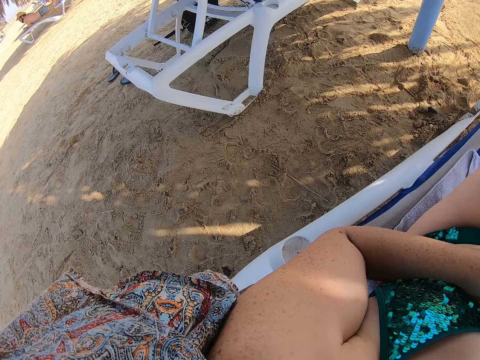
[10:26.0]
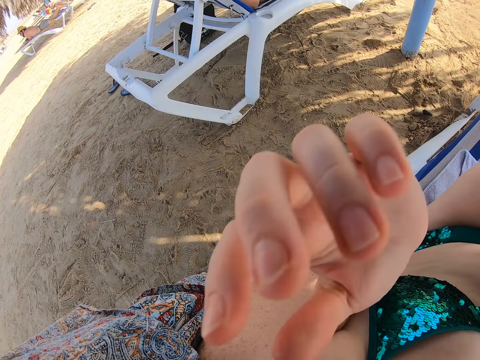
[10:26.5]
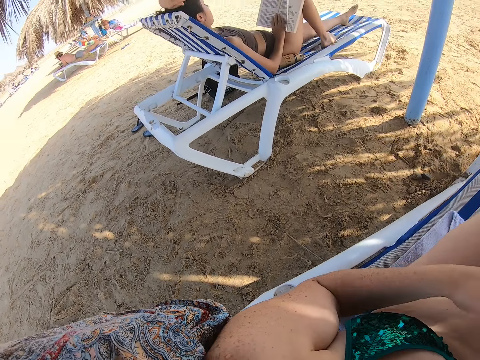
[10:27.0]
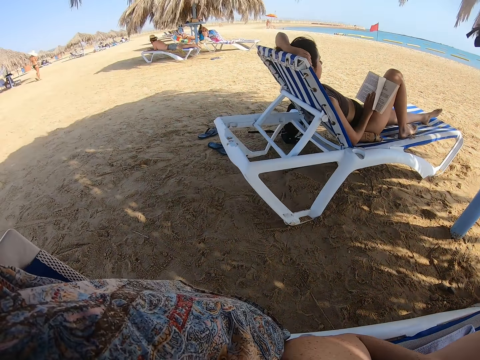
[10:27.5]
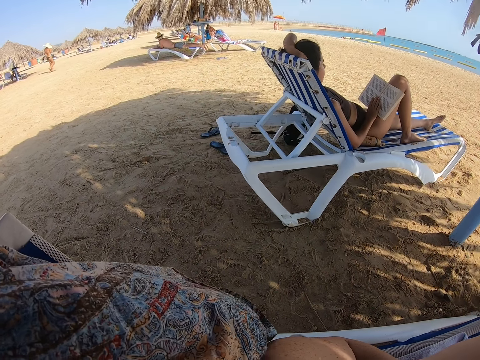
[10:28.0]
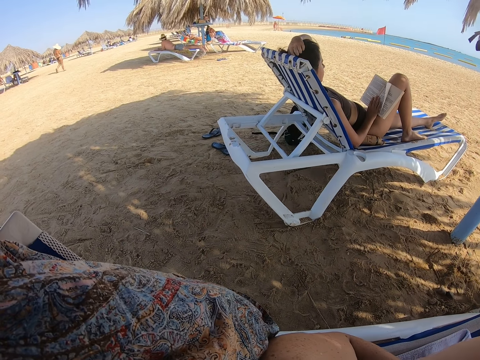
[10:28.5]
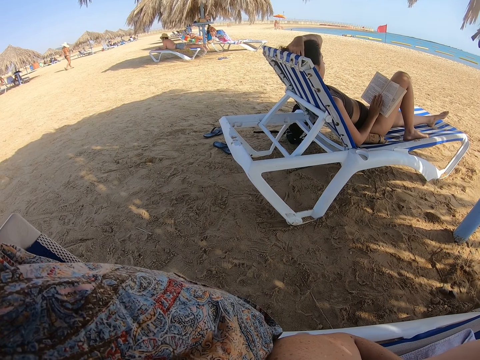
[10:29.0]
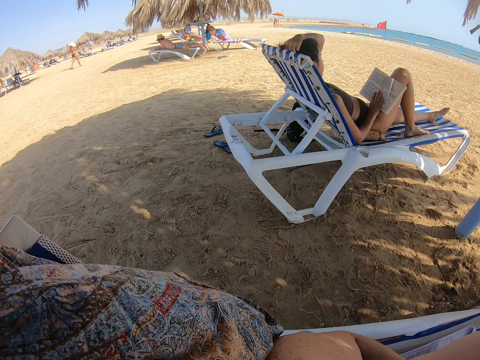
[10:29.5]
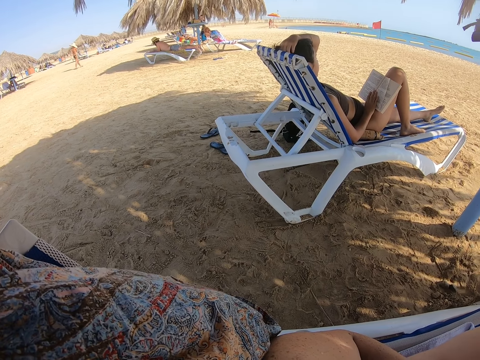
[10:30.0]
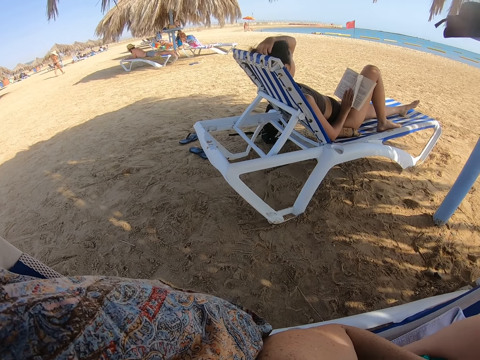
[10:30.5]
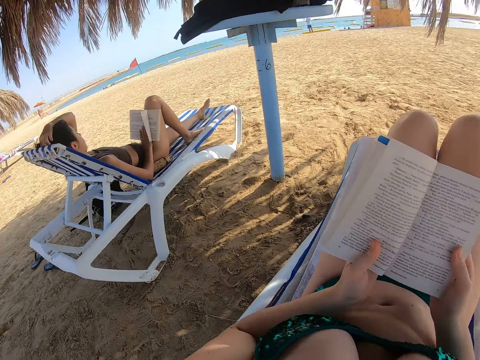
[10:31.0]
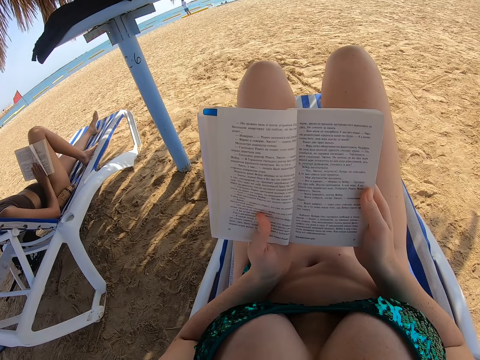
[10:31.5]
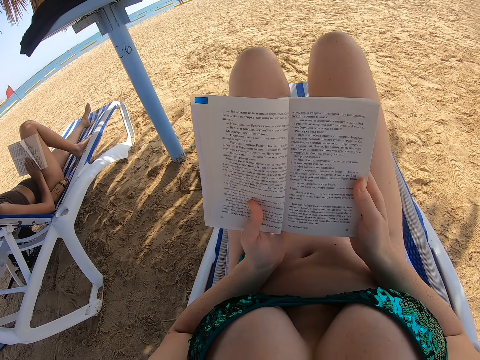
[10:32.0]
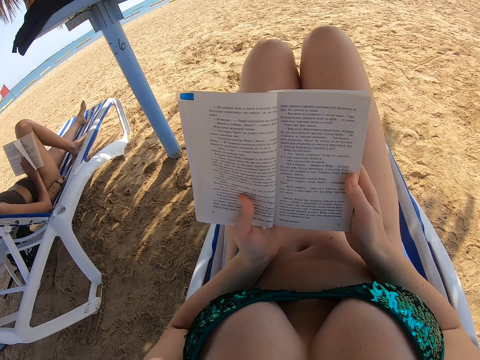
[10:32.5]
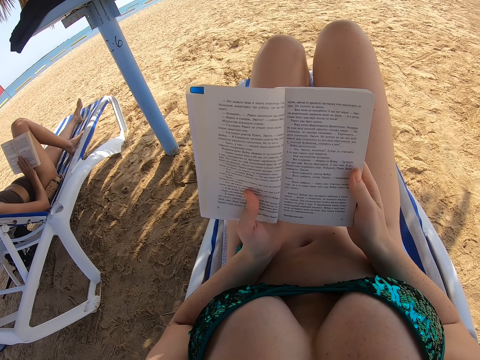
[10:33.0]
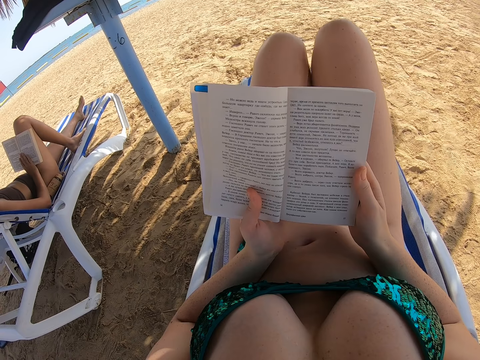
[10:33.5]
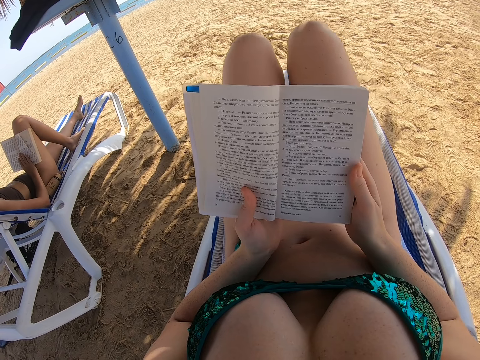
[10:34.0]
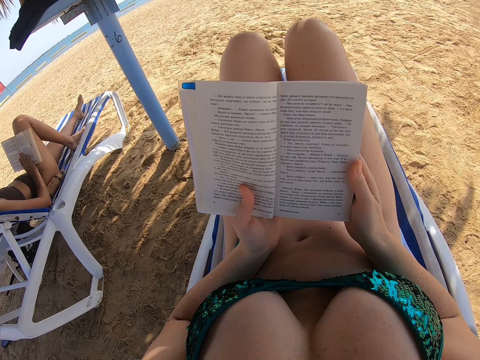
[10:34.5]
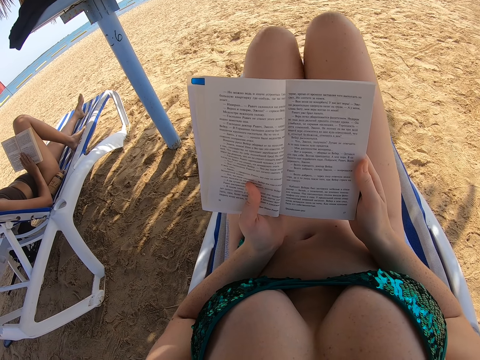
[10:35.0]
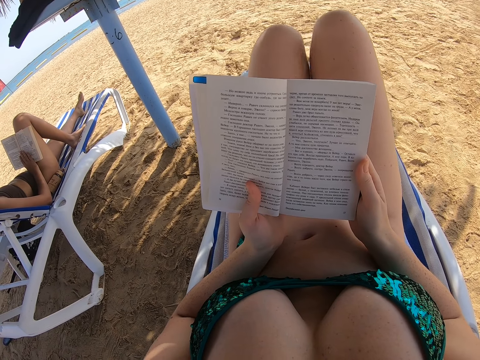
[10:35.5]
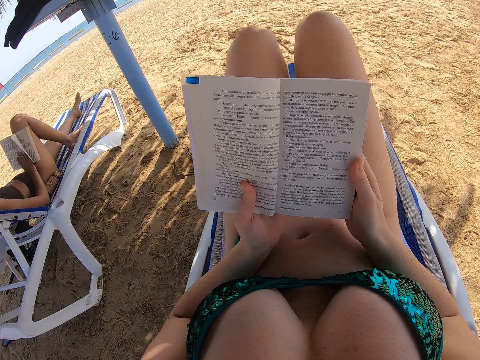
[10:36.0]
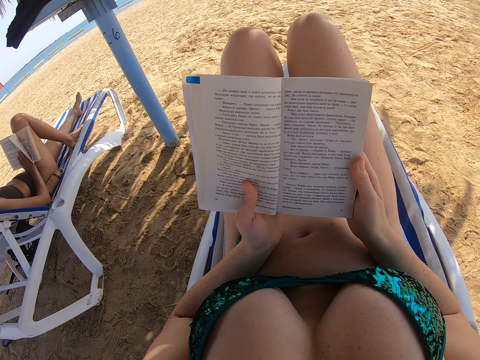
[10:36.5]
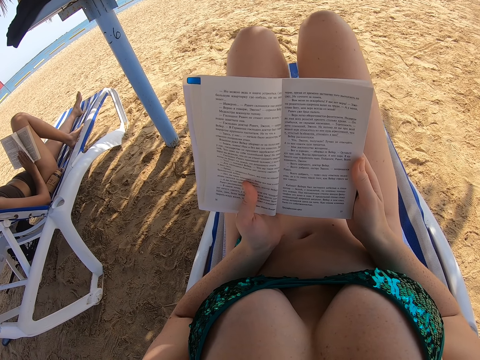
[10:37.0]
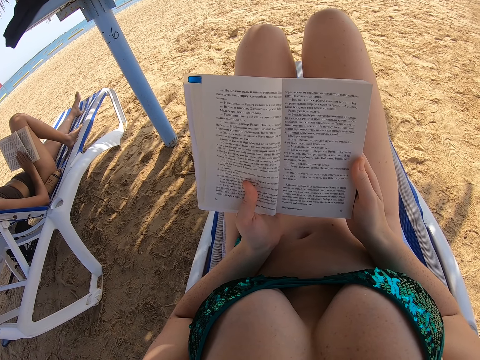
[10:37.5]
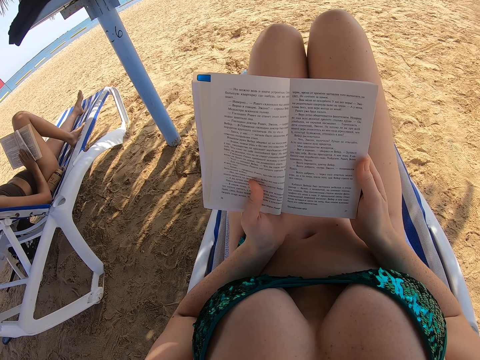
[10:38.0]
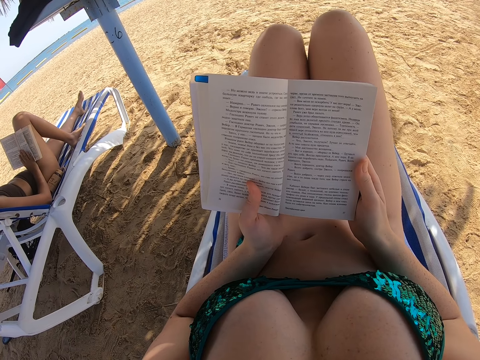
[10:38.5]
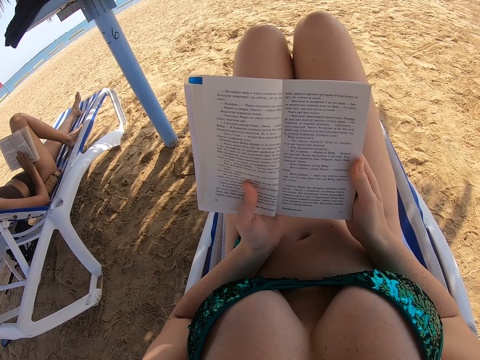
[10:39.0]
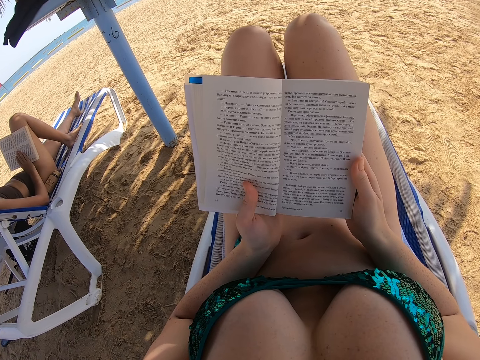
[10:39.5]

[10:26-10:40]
A lady raises up on the chaise chair. The camera wearer raises the left hand towards something. They lower the left hand from something. The lady reads the book. She scratches the head. The camera wearer looks aside of the beach. The lady places the left hand on the head. She reads the book. The camera wearer reads the book.

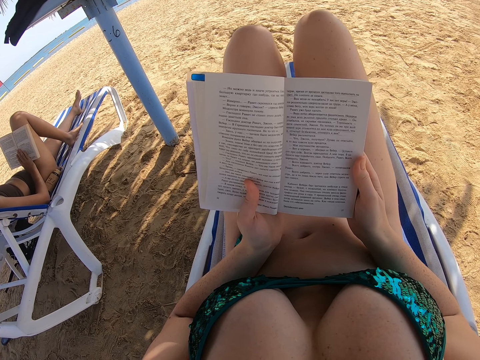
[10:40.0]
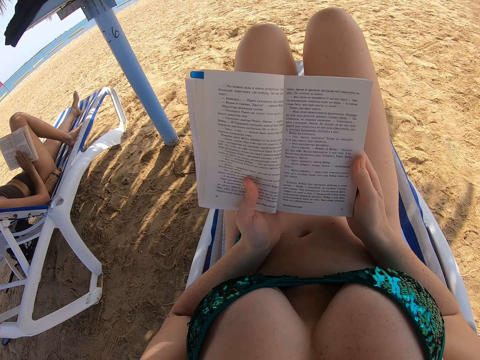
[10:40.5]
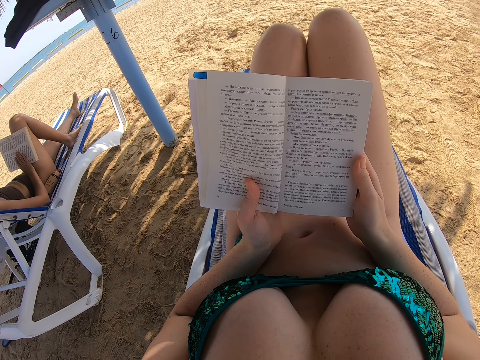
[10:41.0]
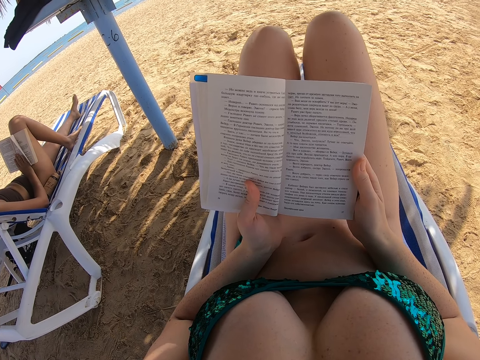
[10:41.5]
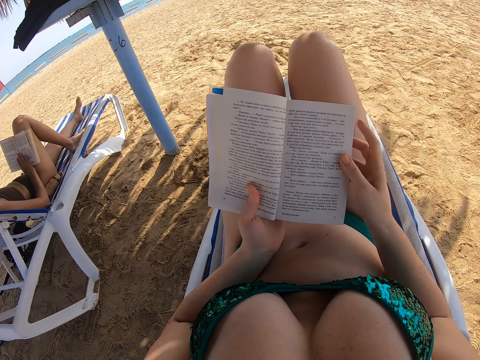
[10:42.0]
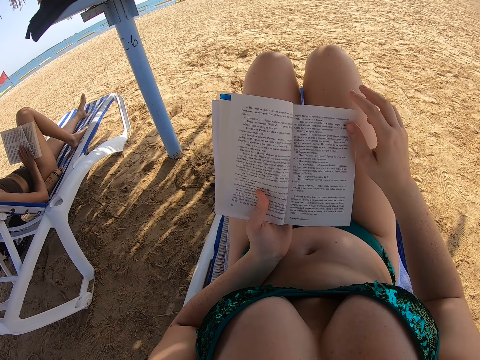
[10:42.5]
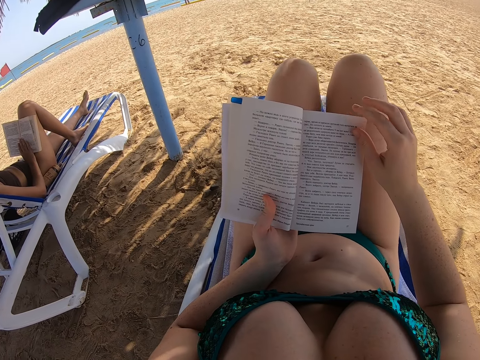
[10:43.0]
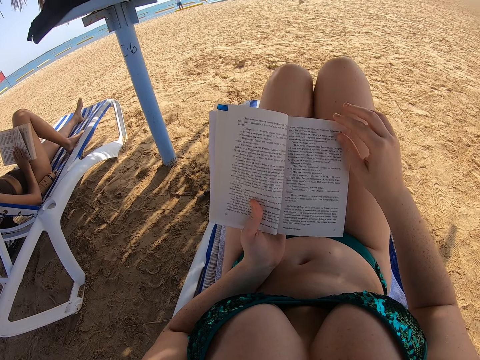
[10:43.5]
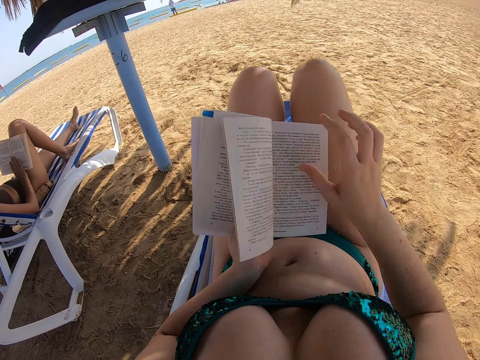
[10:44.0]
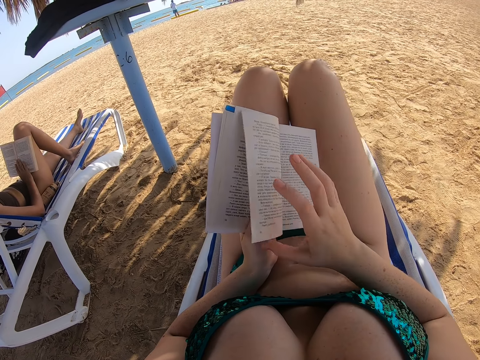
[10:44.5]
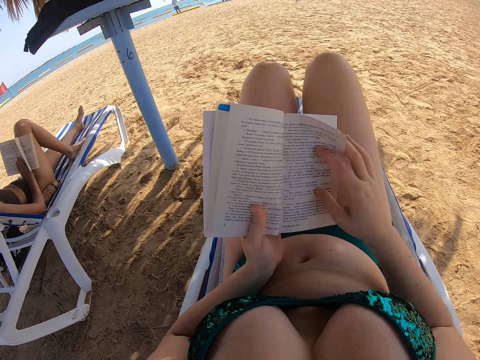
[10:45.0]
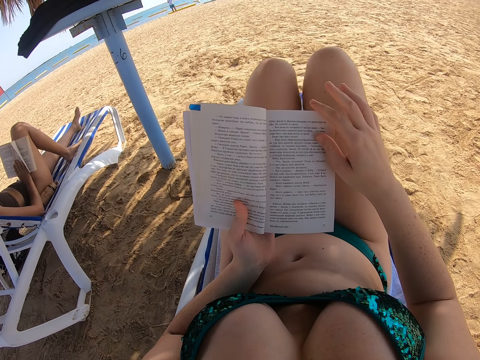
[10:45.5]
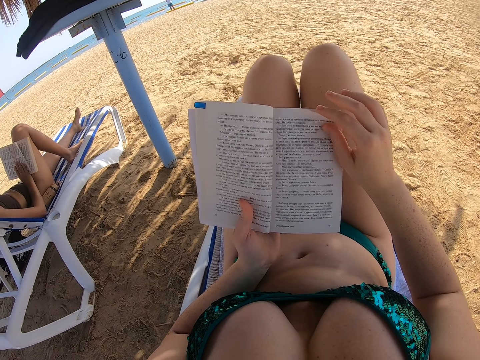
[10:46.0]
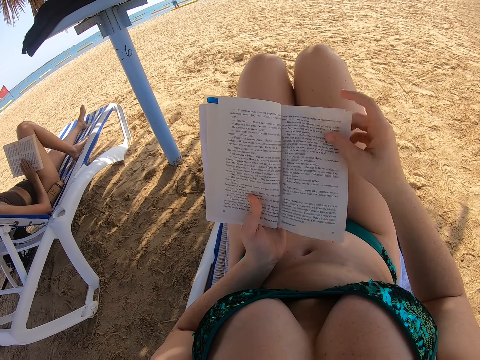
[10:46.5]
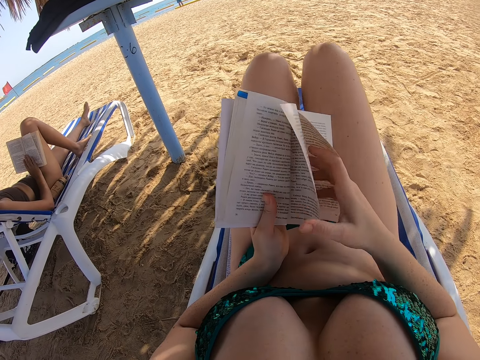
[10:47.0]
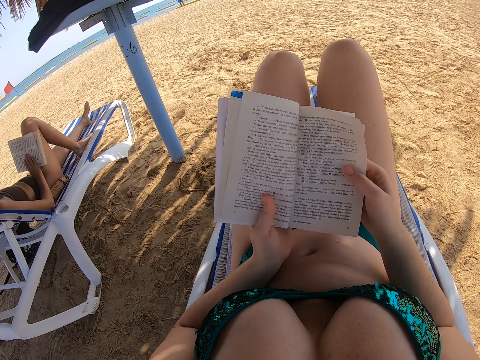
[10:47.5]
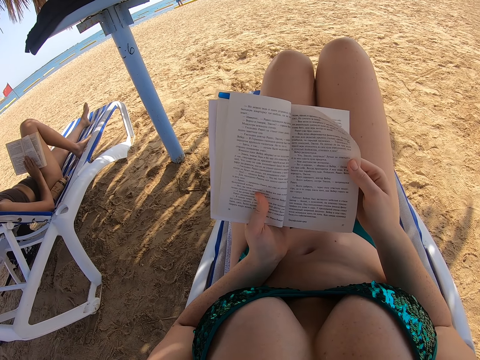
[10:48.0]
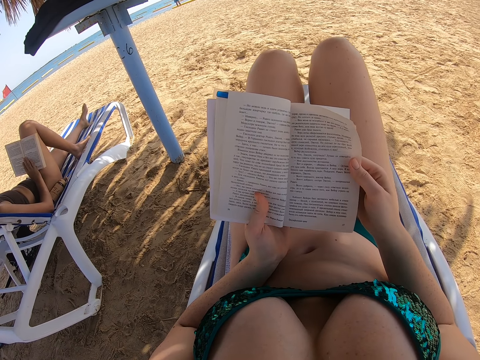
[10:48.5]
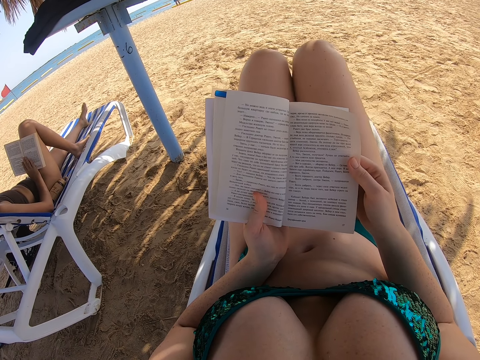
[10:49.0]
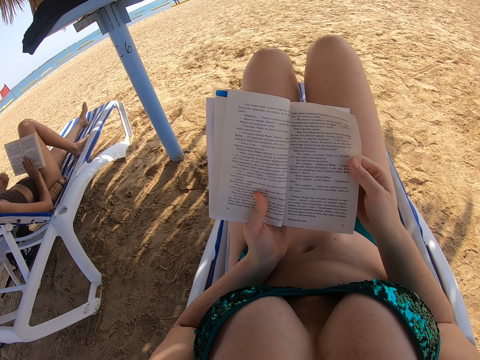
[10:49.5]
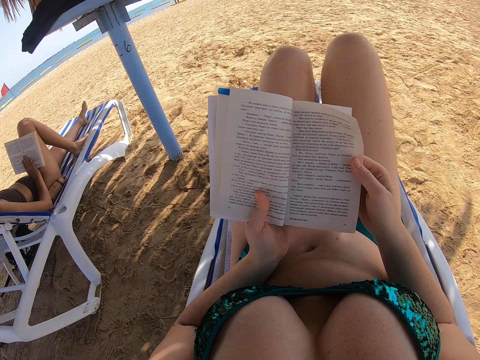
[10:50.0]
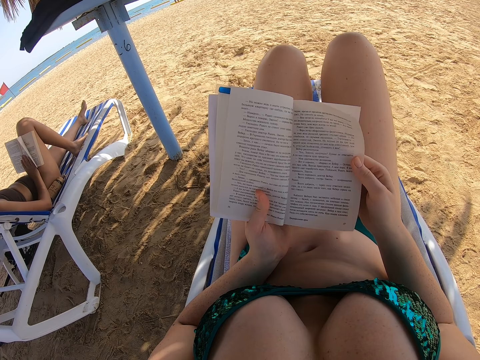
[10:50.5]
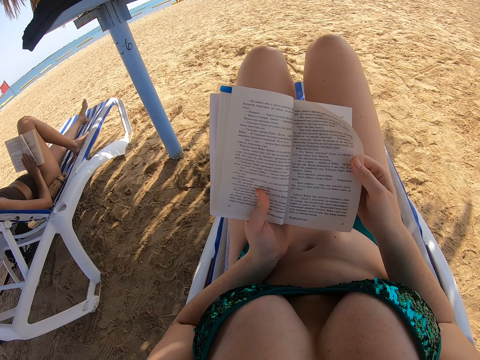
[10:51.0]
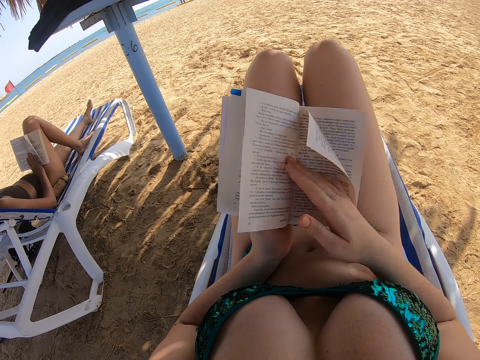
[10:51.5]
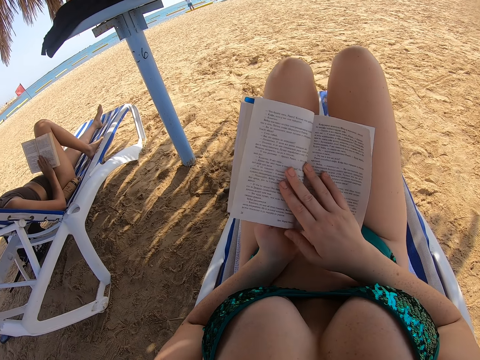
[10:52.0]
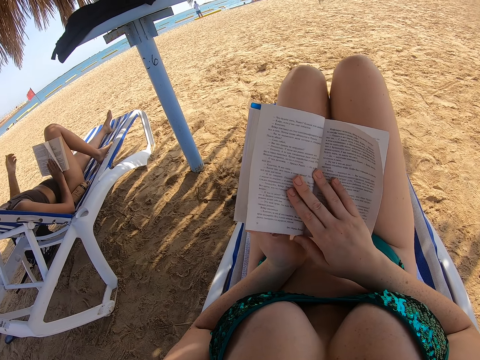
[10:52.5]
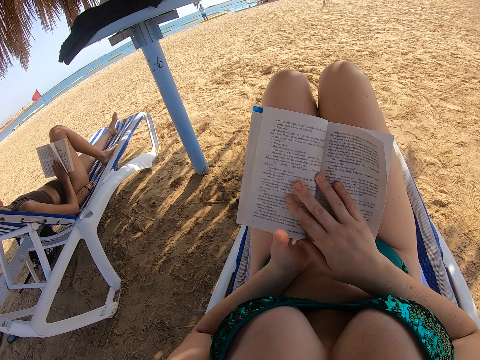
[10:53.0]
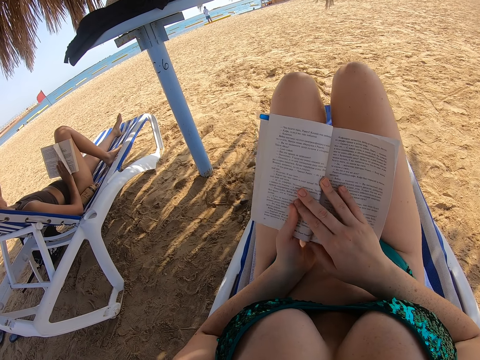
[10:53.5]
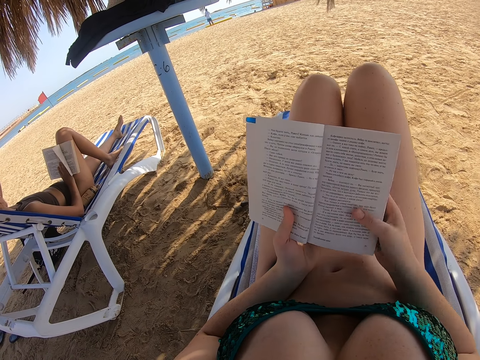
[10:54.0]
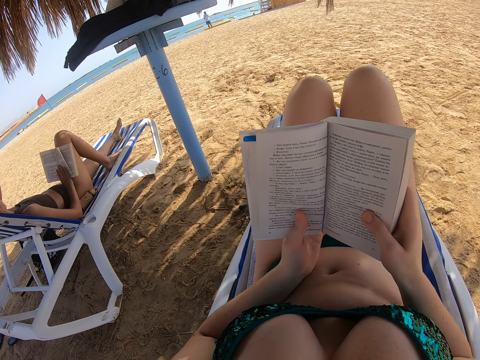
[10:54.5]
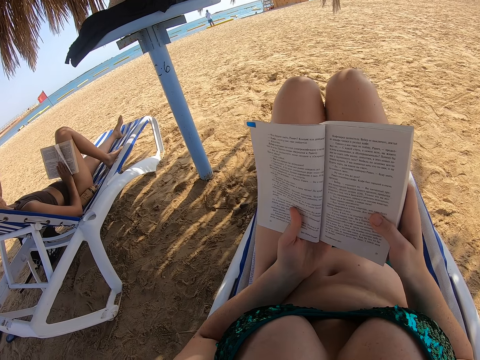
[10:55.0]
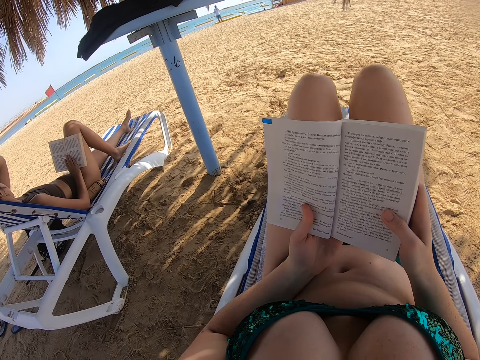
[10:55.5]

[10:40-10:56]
The camera wearer touches a page. They flip the pages. They hold the book page with the right hand. They open another page of the book with the right hand. They read the book. They flip the page. They read the book. They hold the book with both hands.
